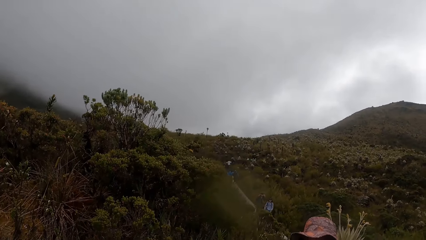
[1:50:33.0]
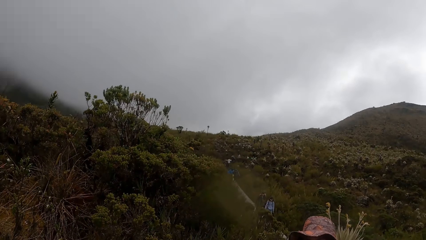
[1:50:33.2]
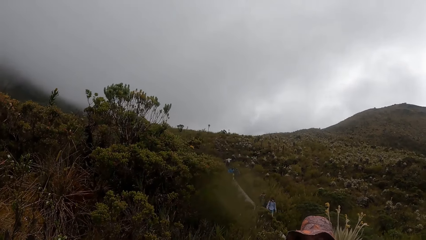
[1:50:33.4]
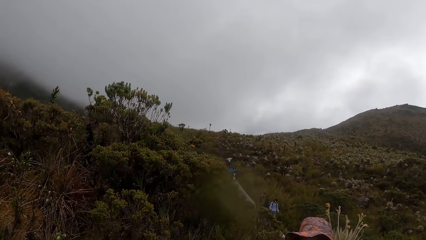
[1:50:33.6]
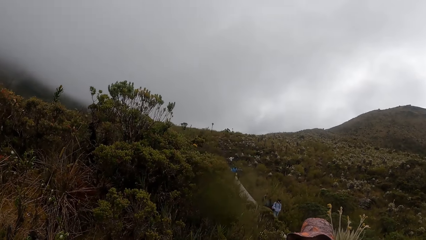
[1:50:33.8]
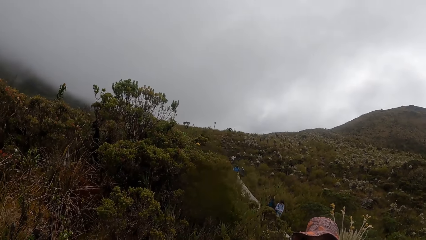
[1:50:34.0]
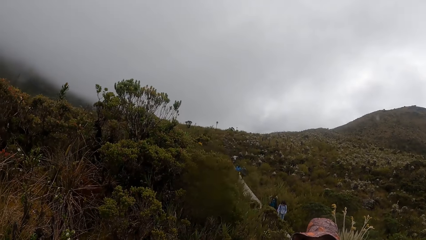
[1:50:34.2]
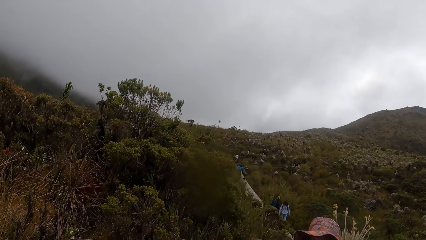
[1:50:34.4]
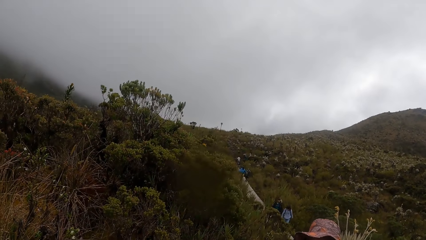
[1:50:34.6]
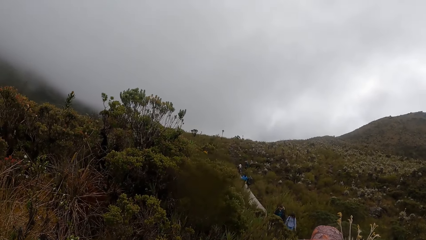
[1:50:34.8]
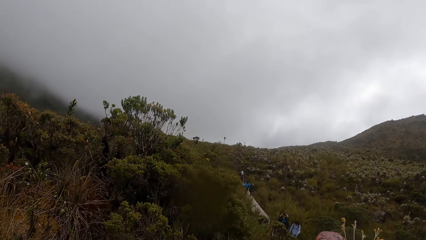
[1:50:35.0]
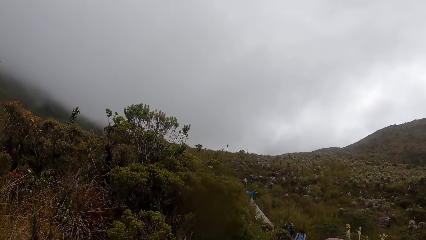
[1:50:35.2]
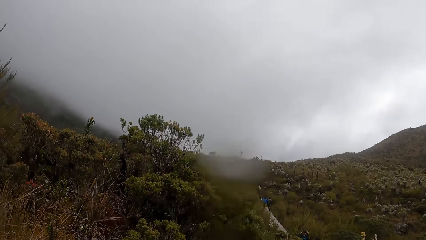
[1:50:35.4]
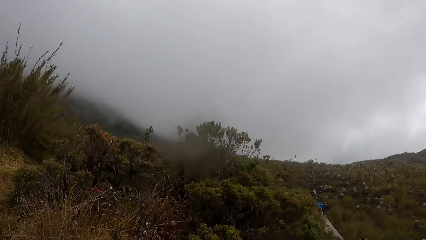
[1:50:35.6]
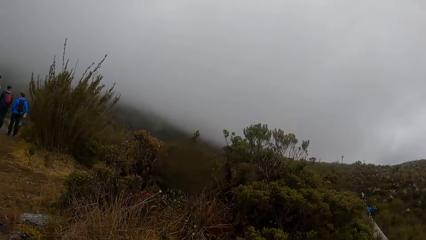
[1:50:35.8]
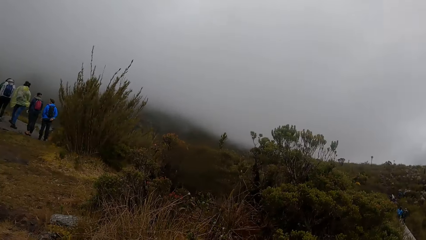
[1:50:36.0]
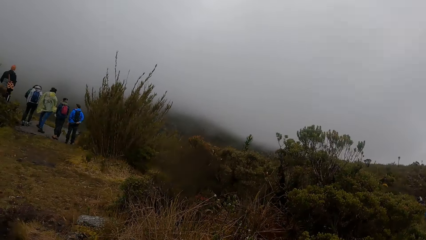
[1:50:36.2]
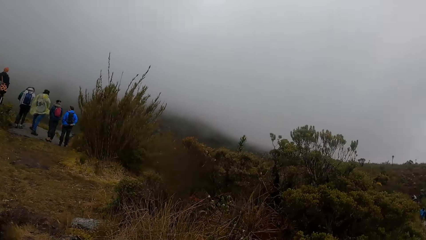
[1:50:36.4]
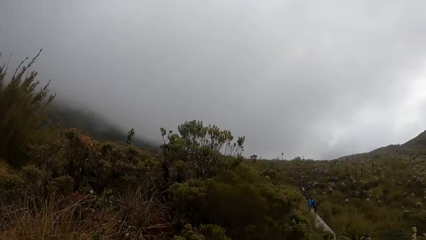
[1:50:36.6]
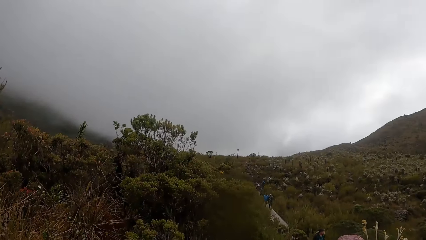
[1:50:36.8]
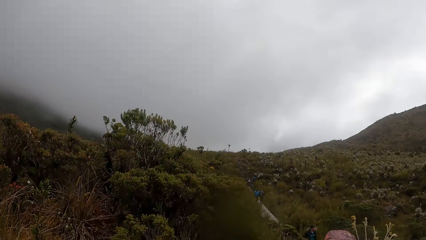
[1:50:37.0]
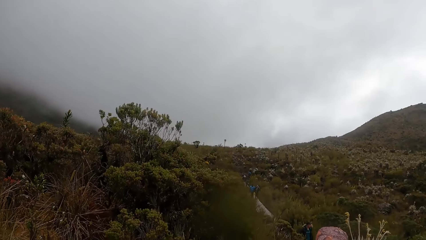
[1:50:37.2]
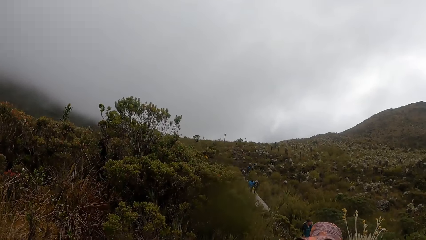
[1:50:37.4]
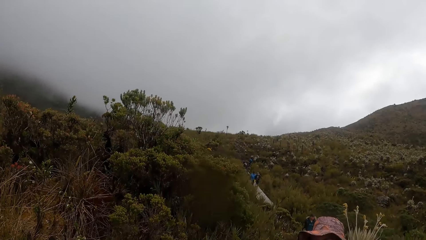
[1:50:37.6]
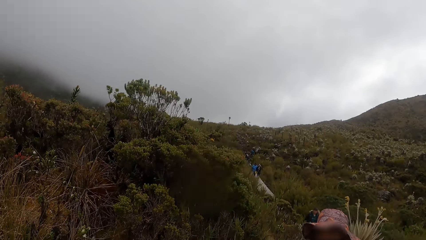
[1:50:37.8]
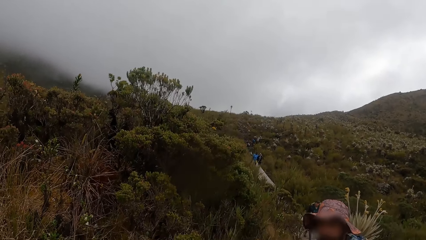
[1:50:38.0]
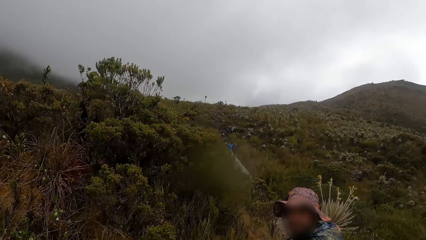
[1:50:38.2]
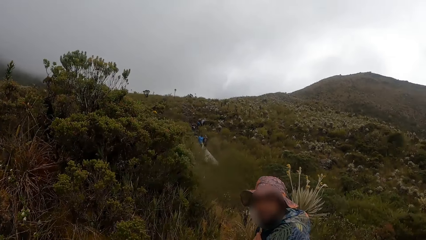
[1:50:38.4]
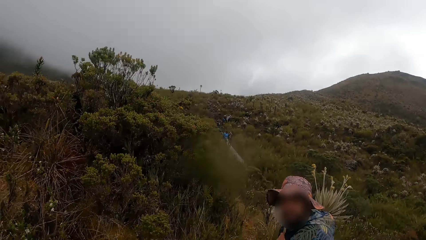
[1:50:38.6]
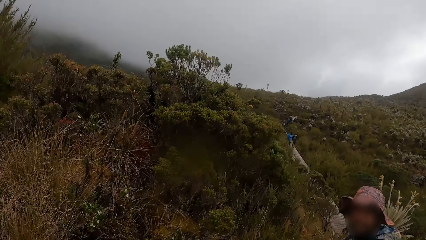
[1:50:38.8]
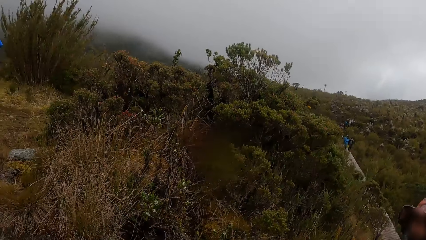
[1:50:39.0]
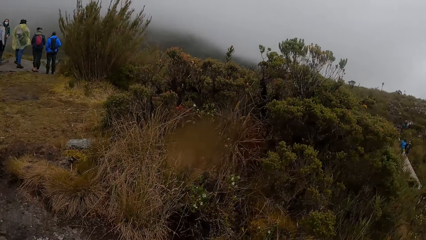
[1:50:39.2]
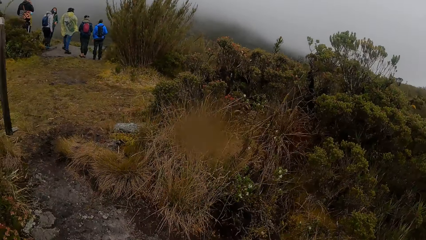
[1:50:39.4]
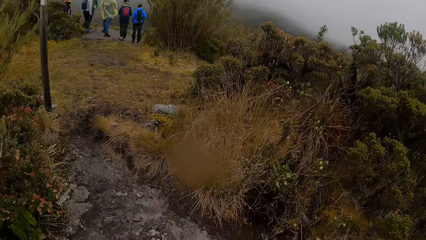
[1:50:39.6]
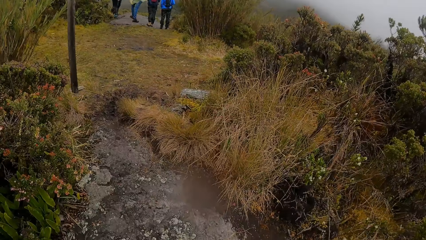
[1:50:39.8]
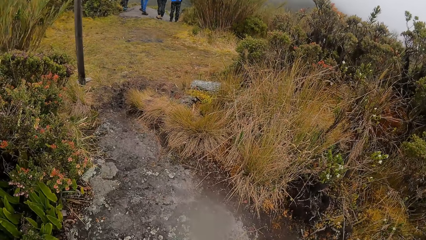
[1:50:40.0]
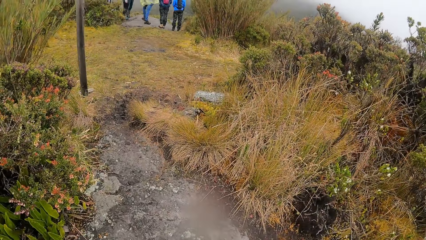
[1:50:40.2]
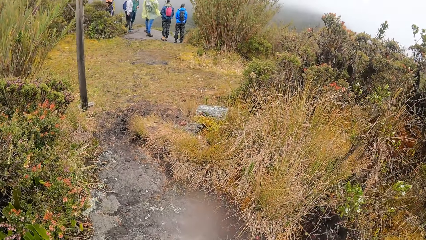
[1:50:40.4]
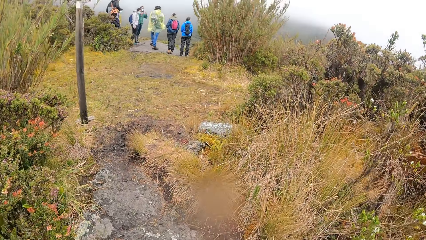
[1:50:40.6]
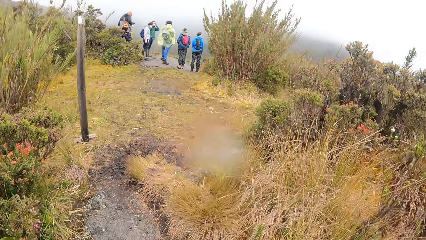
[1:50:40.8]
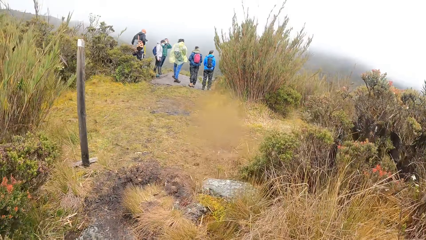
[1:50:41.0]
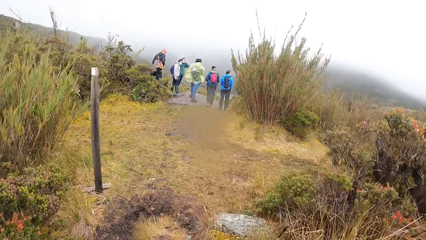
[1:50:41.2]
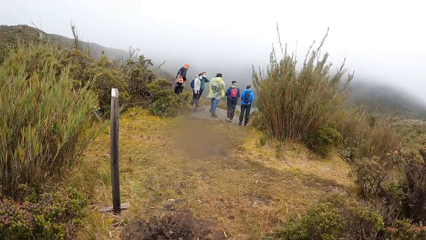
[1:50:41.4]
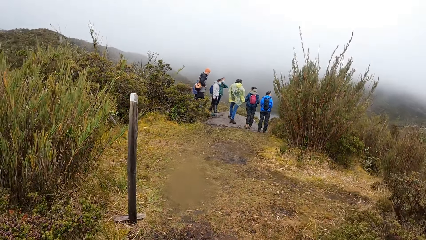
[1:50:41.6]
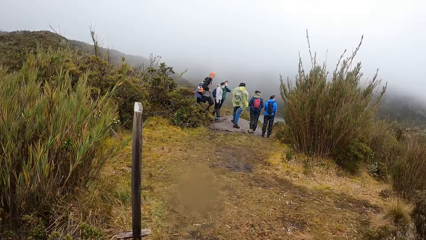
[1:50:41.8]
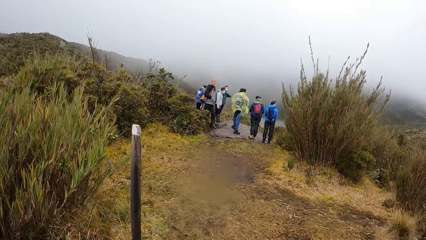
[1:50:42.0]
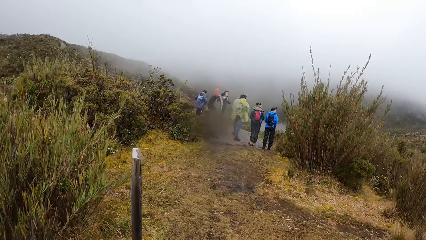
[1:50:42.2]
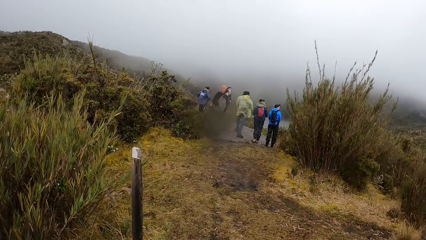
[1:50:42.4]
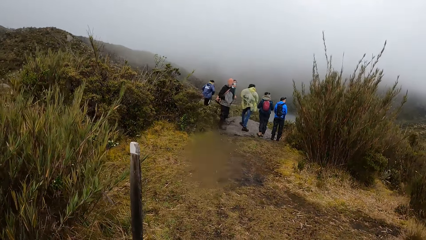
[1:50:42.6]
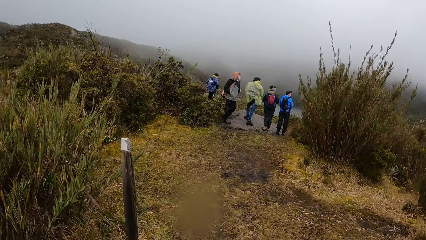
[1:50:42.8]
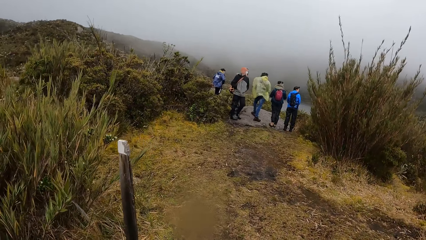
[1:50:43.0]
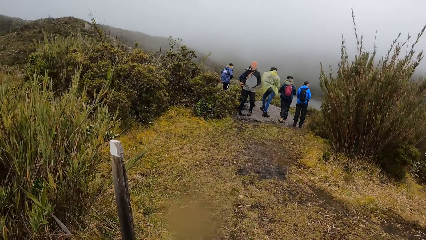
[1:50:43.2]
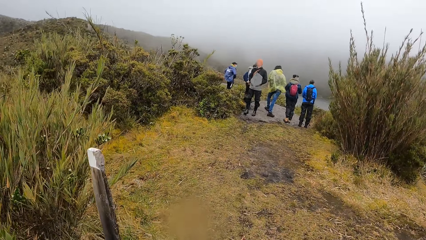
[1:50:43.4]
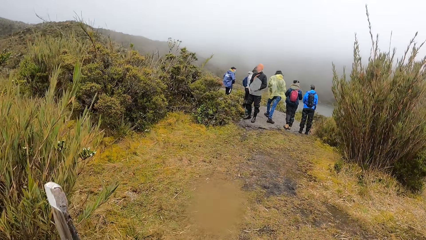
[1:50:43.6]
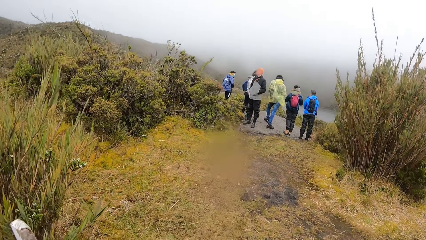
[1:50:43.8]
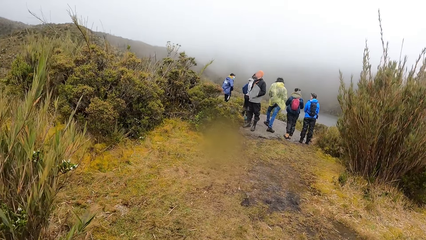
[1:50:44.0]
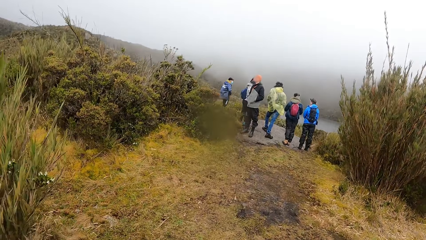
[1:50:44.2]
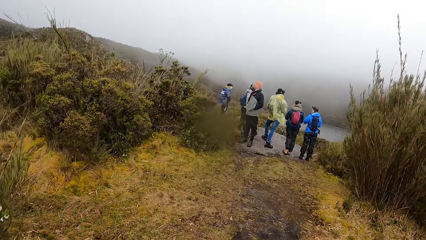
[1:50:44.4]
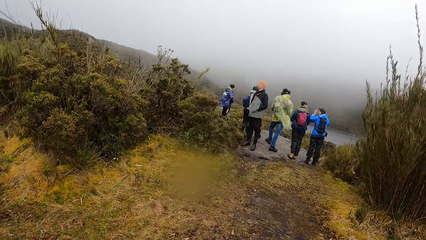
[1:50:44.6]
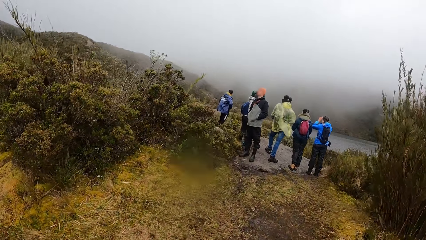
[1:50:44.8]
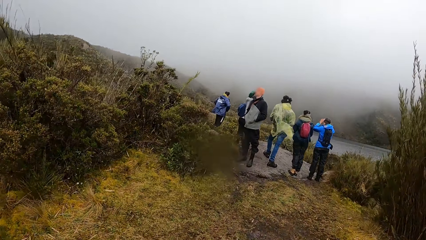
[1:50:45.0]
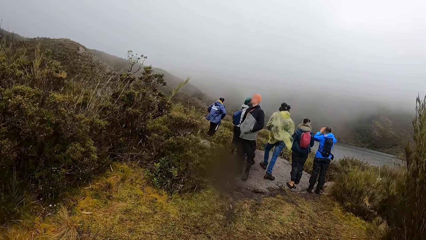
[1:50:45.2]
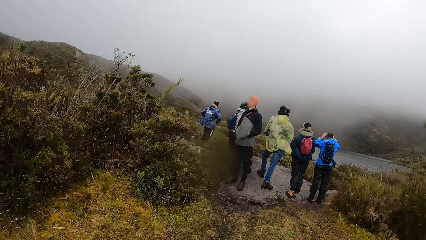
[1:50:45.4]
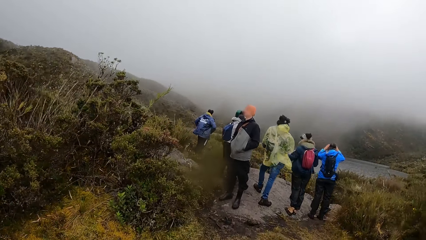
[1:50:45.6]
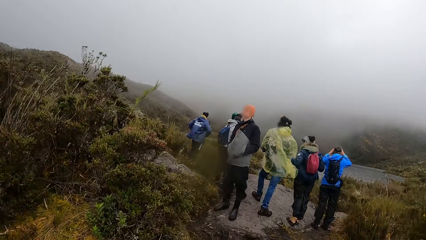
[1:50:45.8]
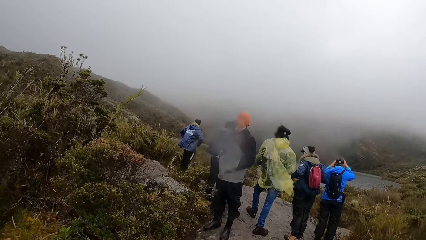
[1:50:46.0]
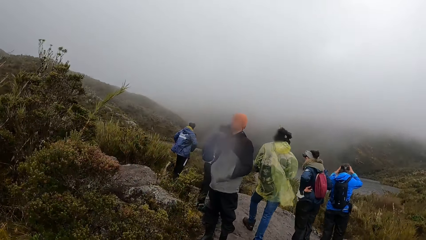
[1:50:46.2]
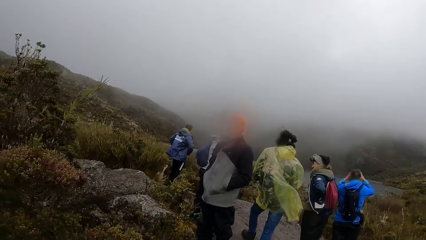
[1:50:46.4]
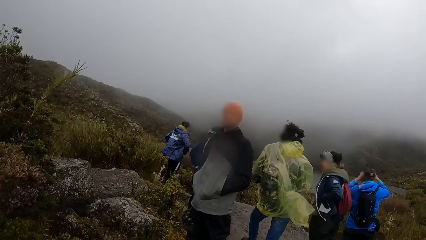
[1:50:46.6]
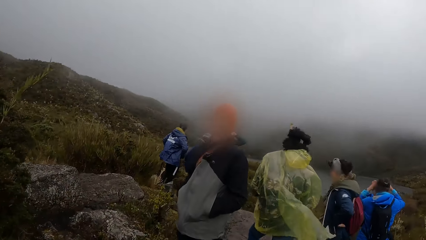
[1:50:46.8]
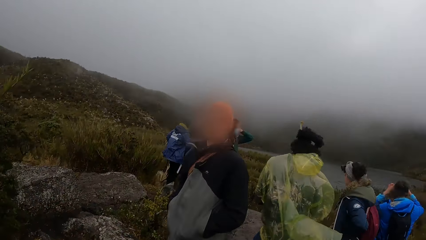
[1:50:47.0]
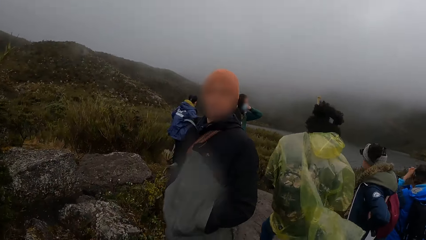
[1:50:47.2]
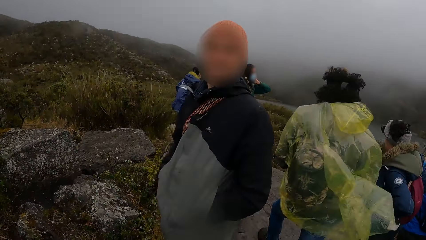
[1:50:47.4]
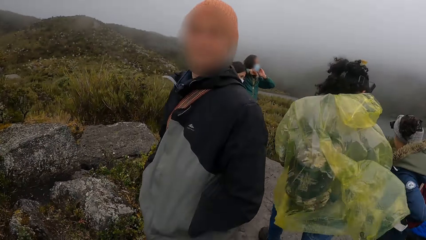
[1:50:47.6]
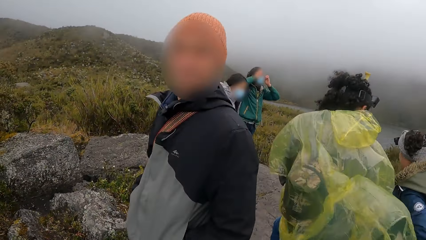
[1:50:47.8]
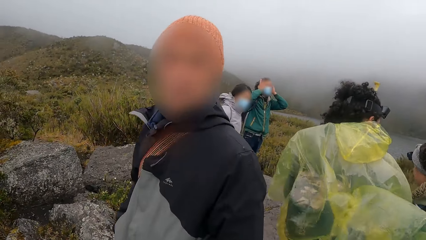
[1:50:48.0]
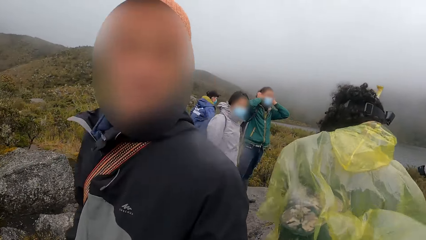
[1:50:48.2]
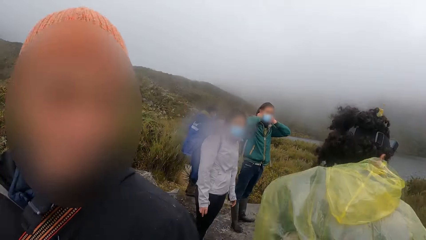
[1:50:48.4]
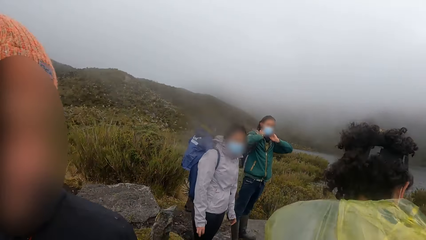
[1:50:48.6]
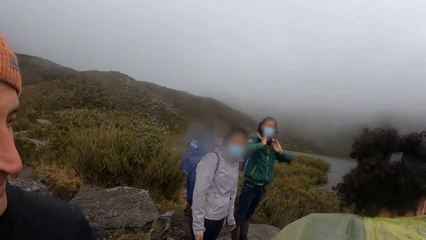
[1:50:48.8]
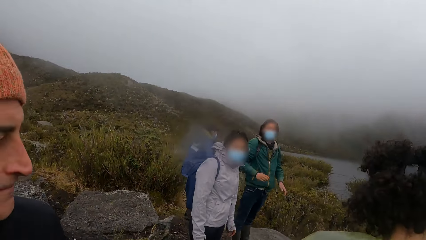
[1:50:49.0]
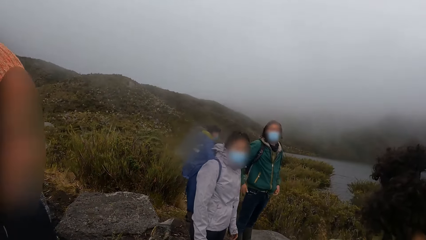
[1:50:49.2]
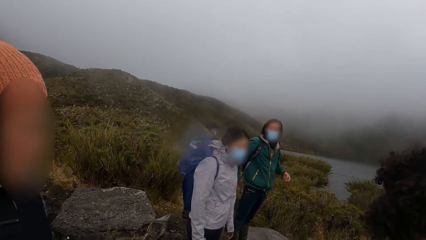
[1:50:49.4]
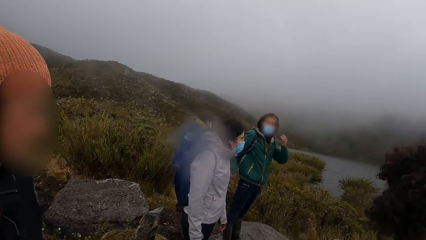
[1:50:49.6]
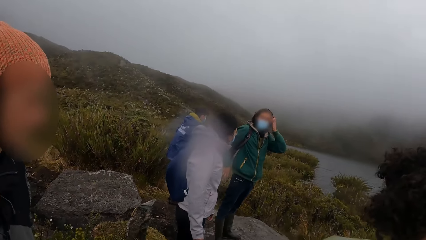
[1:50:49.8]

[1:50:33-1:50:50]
The camera wearer uses gestures. They walk around. A person interacts with the camera wearer.
